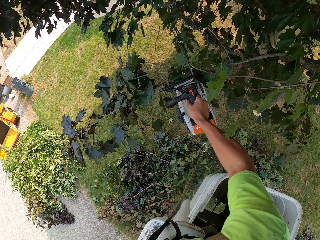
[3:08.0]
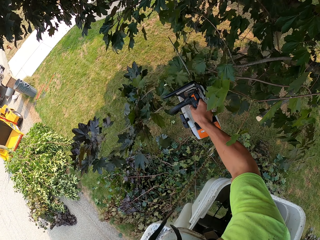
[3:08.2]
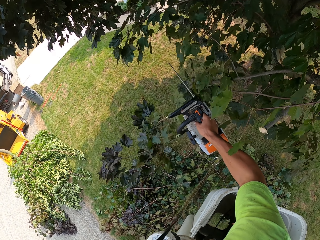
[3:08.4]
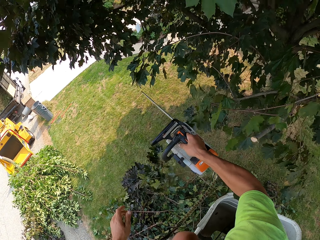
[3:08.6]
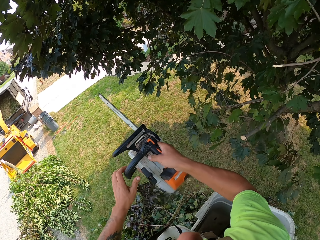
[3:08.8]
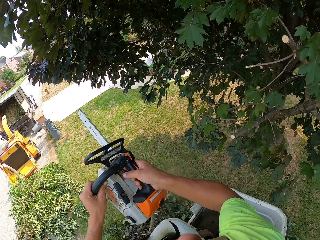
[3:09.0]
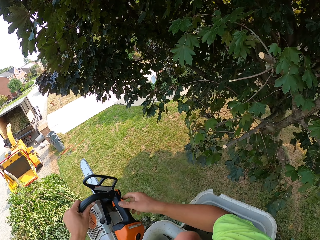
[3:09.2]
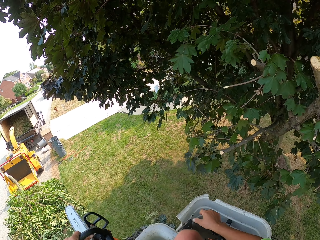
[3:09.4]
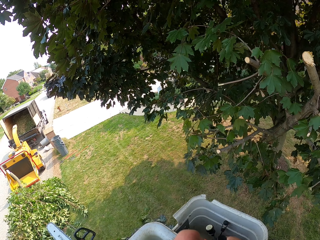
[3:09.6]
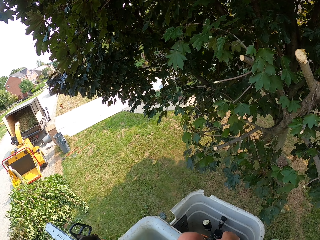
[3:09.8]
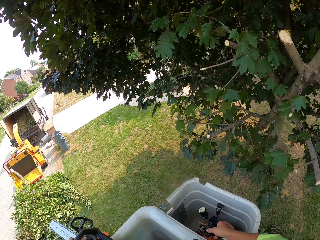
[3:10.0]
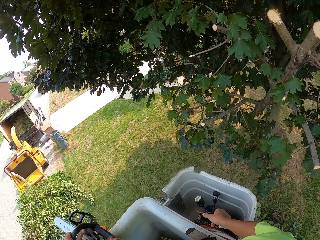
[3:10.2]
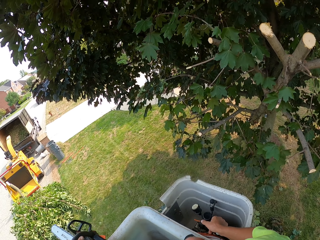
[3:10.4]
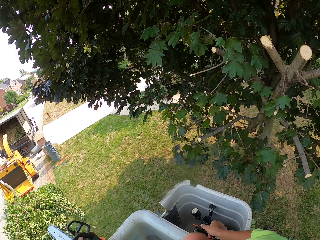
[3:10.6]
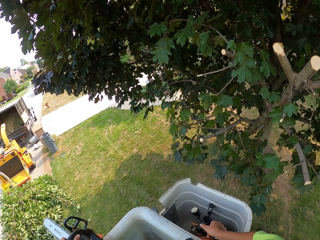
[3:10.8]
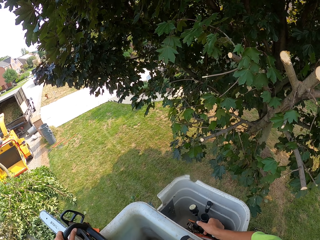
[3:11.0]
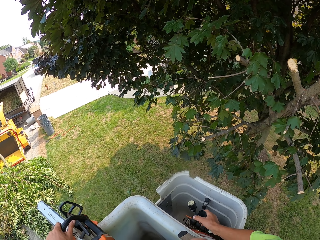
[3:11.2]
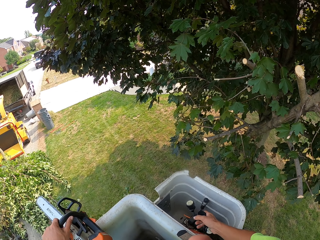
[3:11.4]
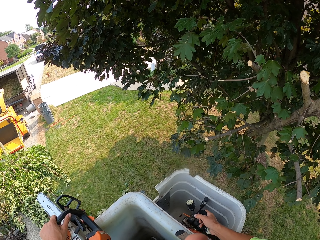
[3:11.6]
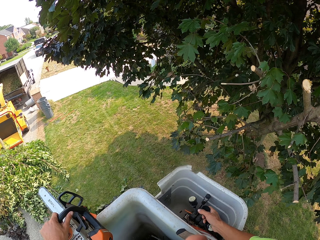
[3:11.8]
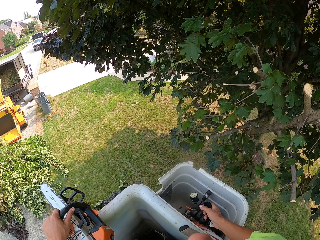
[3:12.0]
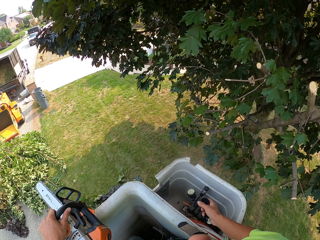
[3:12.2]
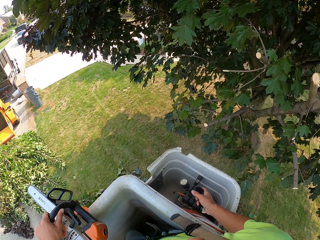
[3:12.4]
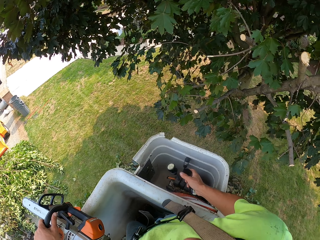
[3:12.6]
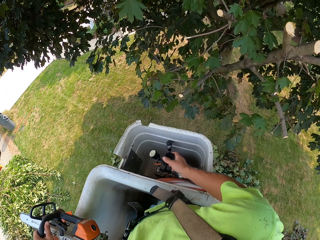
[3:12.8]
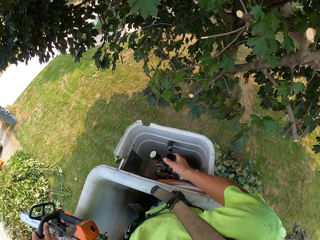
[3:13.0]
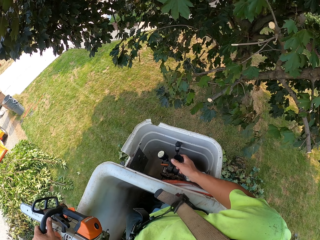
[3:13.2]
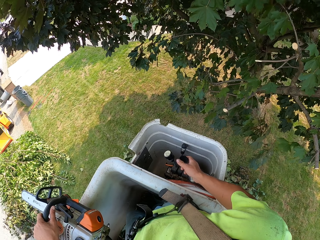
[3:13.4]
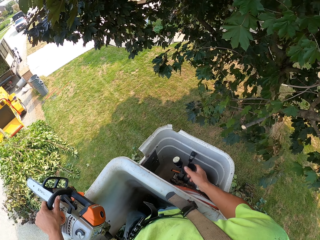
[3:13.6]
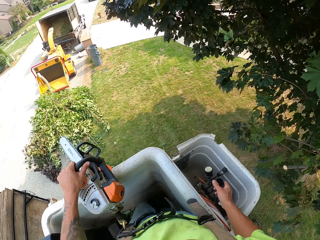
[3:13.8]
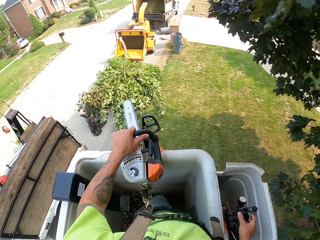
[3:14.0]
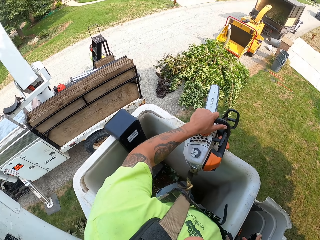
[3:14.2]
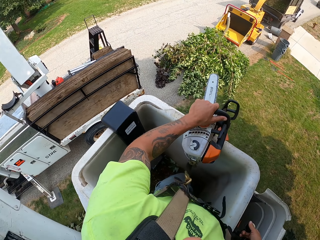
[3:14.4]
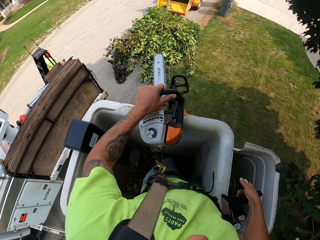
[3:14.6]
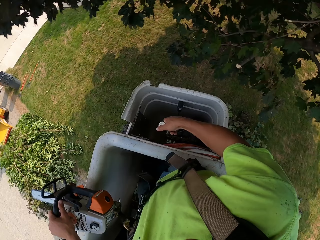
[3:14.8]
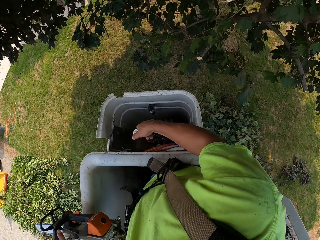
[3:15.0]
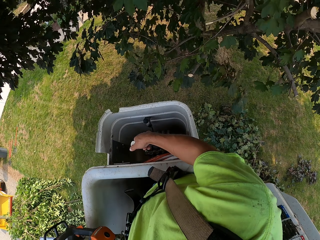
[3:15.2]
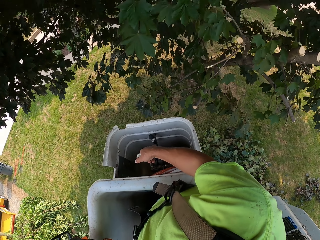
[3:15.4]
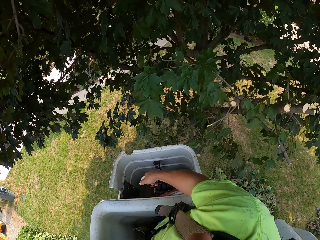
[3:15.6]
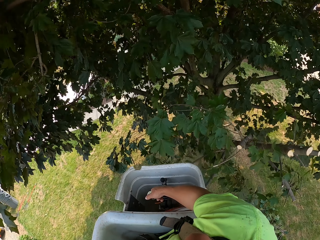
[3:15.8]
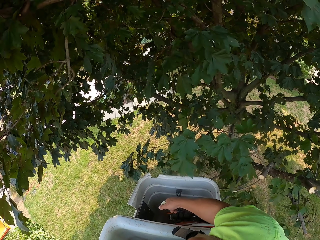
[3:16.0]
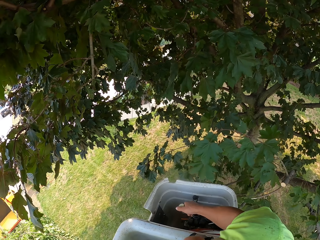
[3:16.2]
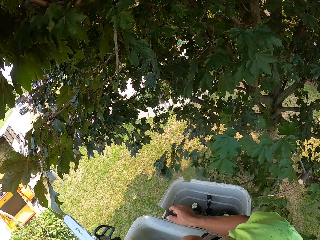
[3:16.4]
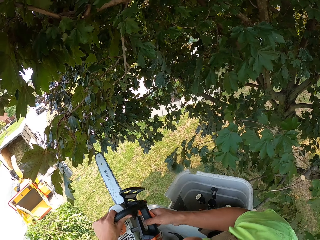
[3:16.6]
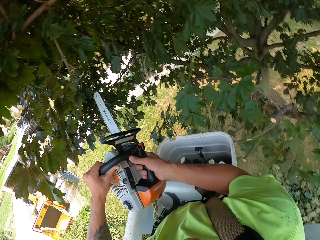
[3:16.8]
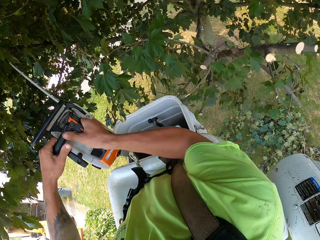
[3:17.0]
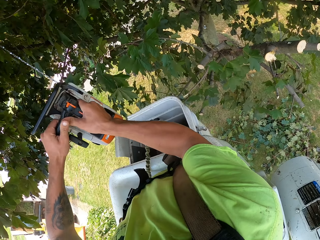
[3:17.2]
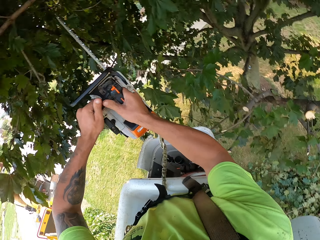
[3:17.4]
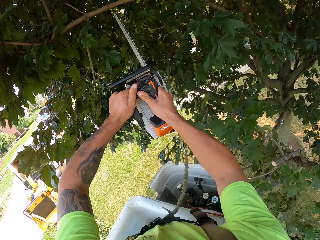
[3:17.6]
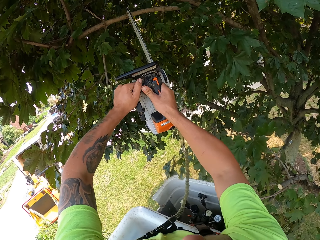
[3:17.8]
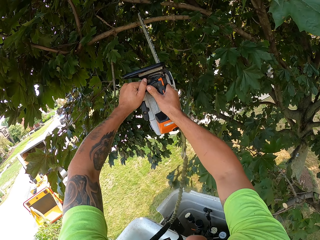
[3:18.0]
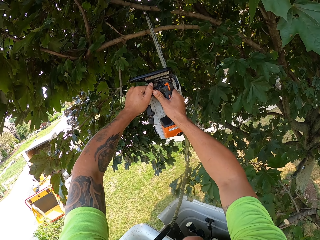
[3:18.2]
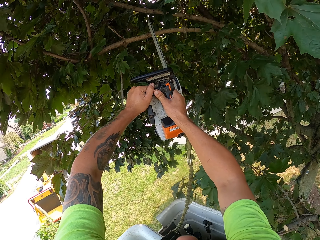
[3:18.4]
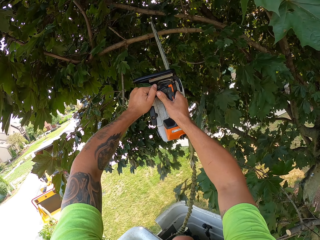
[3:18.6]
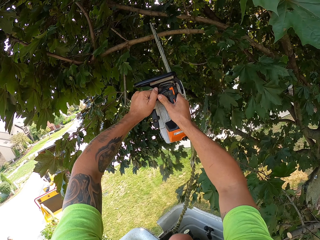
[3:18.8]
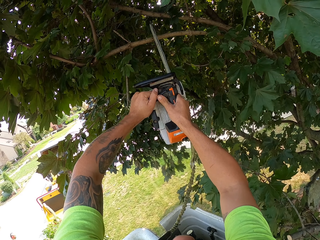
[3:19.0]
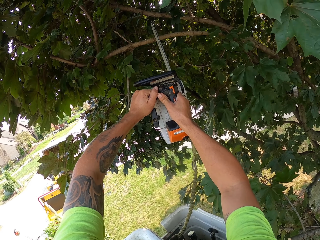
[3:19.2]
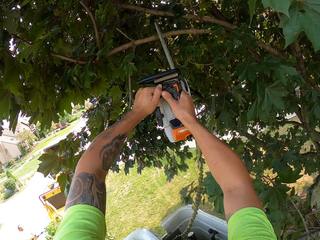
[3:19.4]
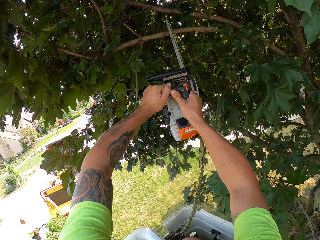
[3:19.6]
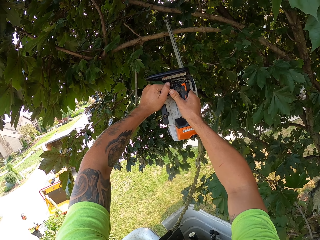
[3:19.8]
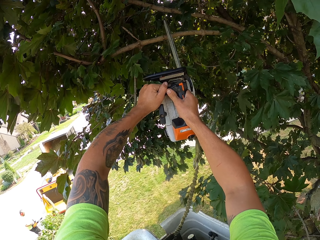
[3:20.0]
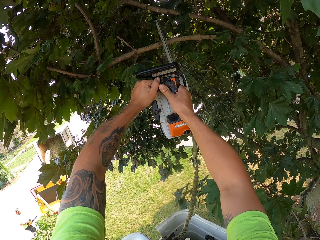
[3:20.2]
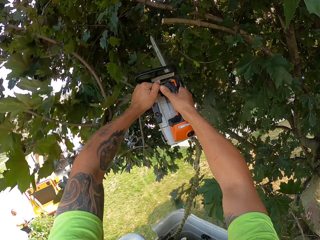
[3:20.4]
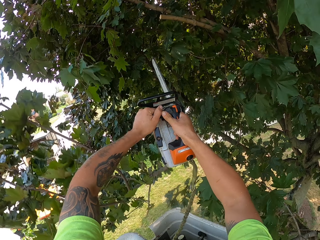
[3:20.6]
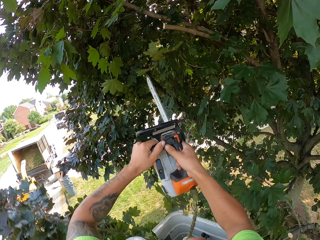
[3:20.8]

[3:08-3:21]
The camera wearer passes the chain saw from his right hand to his left hand. He operates the controls of the boom lift inside the bucket with his right hand. He looks around. He holds the chain saw with both hands. The man turns the chainsaw in his right hand on with his left hand. The camera wearer cuts branches from the tree with the chain saw in both hands.

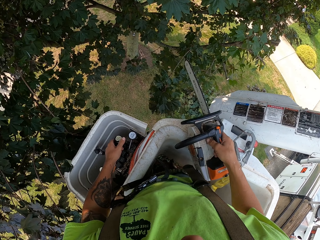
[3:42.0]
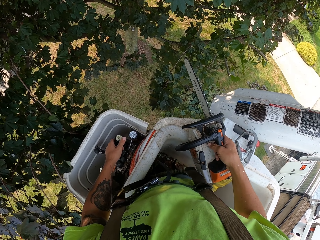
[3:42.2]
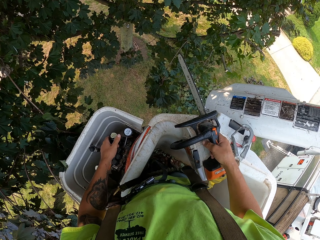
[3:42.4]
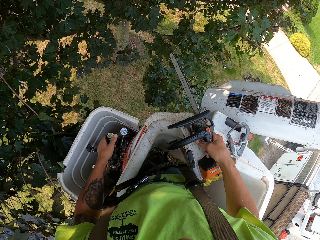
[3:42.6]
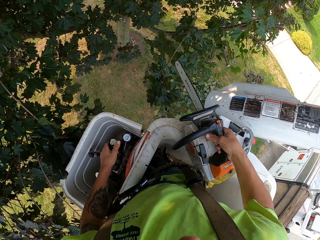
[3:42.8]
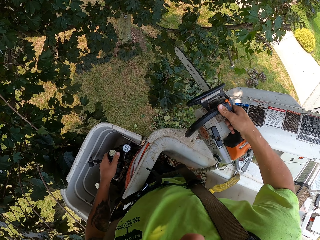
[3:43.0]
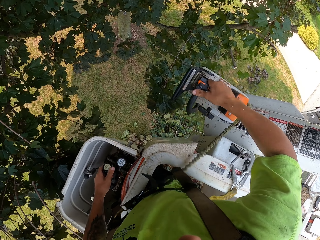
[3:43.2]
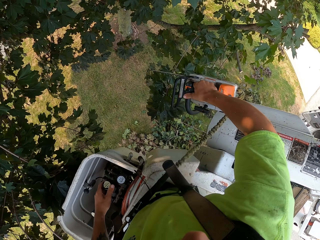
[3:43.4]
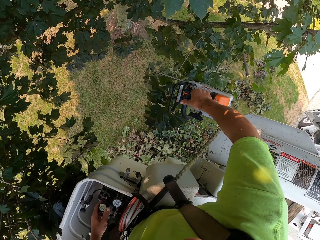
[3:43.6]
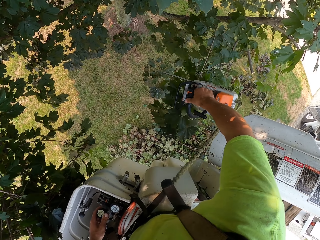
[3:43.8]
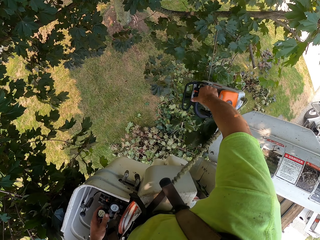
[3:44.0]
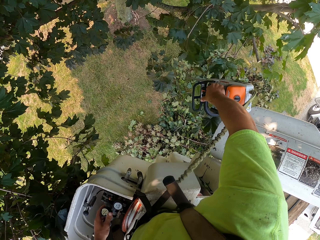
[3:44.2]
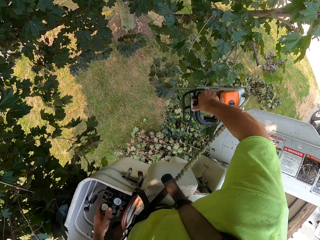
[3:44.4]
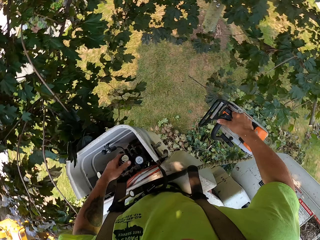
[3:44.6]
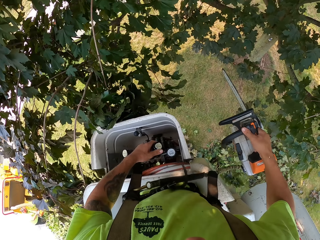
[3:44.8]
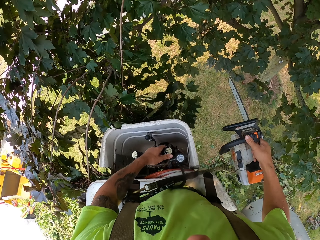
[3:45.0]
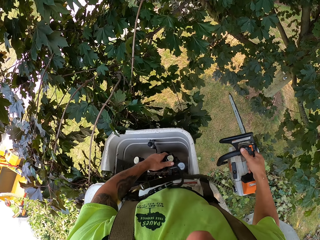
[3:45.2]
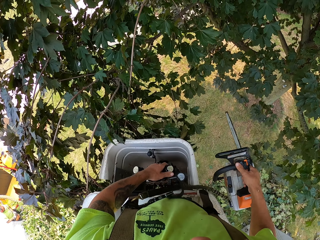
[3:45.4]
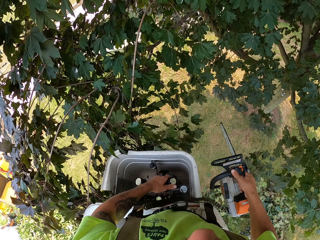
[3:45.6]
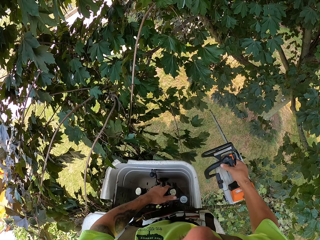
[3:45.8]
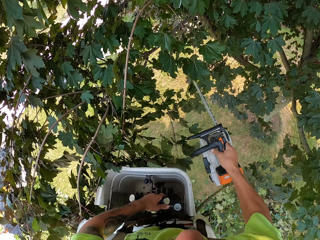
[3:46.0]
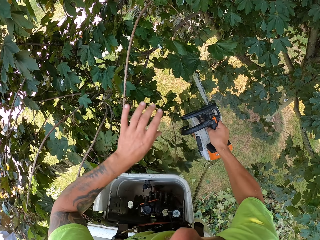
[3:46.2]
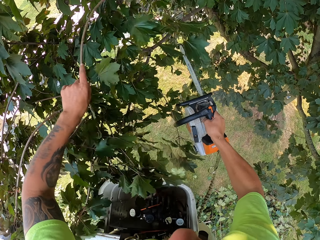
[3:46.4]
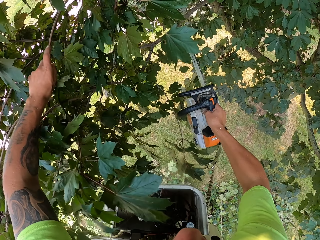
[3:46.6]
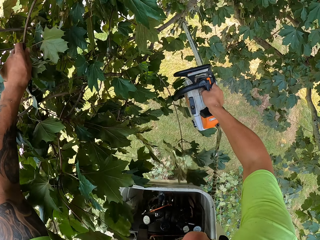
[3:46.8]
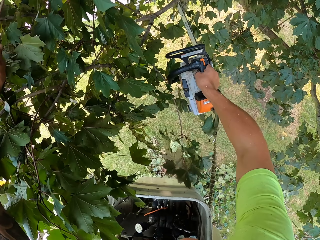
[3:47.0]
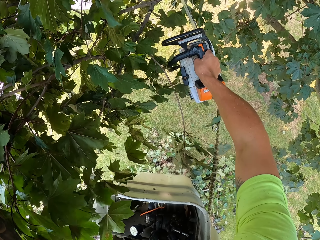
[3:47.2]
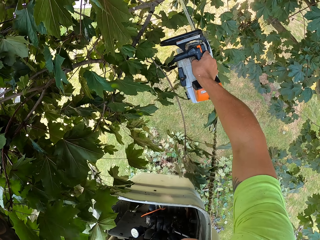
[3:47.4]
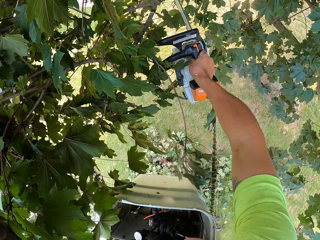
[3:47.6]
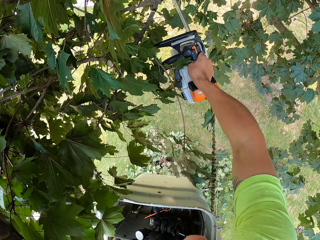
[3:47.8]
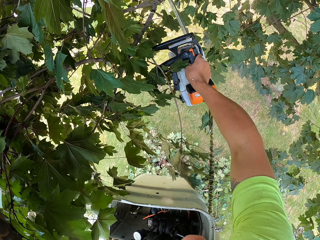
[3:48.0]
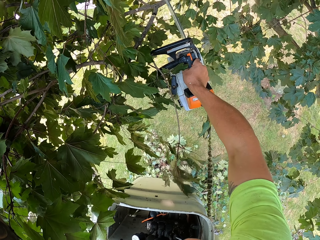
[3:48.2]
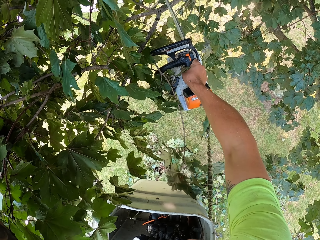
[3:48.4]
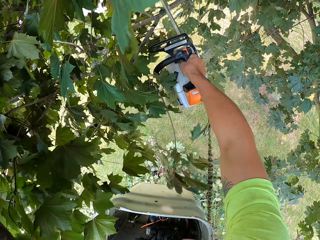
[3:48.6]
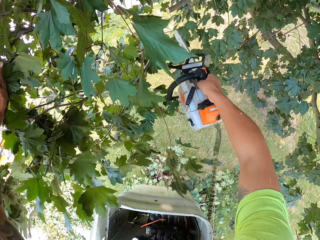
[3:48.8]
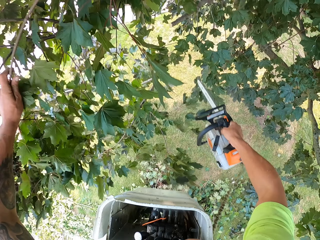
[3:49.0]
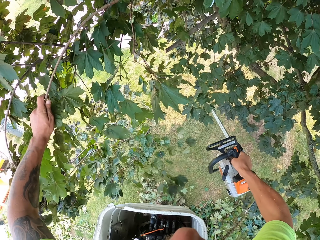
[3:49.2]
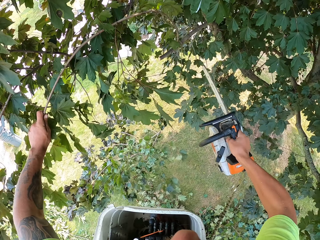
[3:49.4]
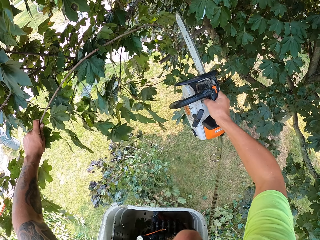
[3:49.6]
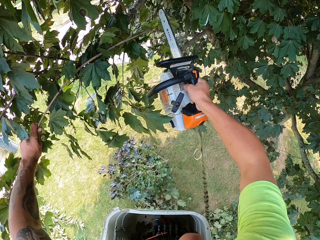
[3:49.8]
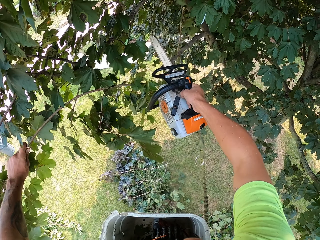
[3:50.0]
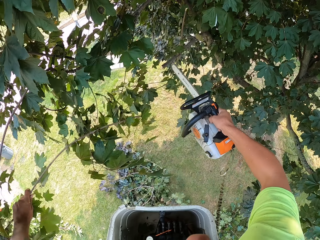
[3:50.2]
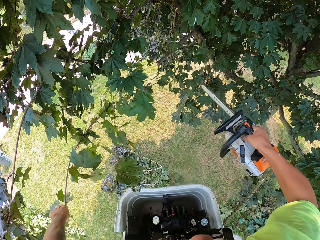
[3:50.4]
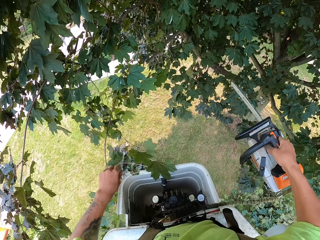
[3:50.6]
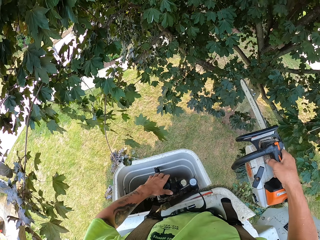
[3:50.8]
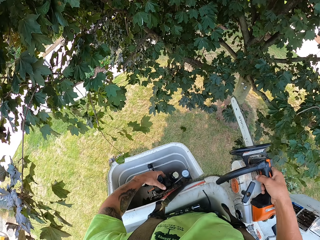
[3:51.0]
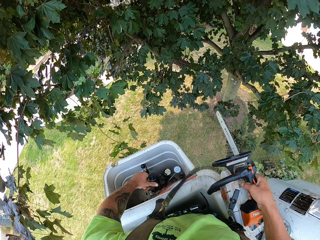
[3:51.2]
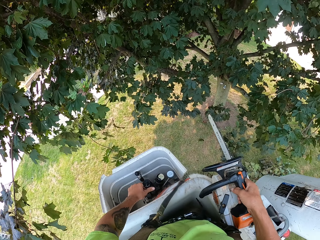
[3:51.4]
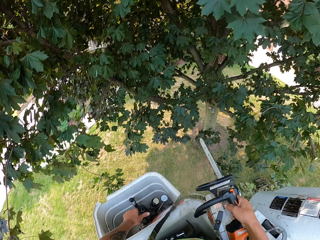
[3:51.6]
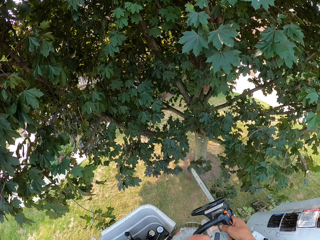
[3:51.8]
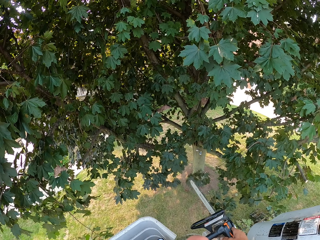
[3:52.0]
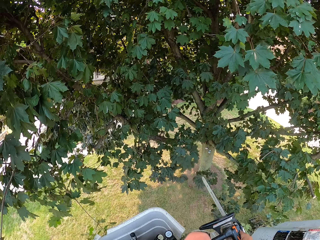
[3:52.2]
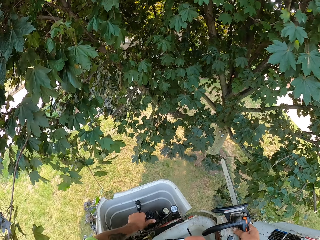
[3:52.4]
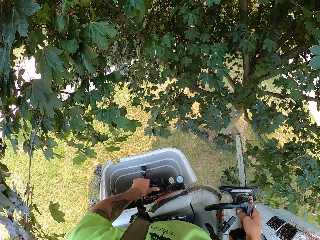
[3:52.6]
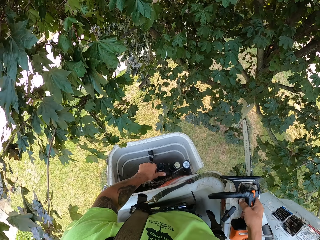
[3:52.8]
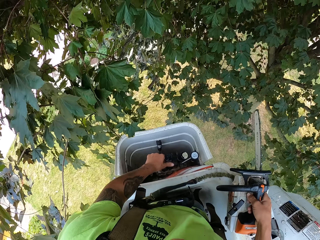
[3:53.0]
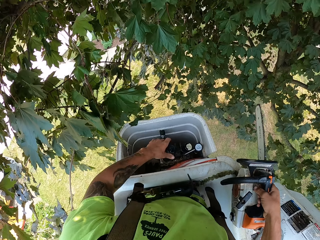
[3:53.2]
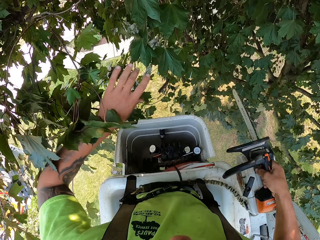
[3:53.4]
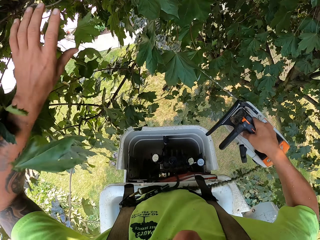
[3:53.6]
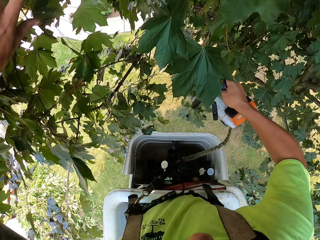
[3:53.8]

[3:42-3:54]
The camera wearer cuts a branch from the tree with the chain saw in his right hand. He holds branches on the tree with his left hand. He cuts branches from the tree with the chain saw in his right hand. He drops the branches on the ground with his left hand. He operates the controls of the boom lift inside the bucket with his left hand. He holds branches on the tree with his left hand.
